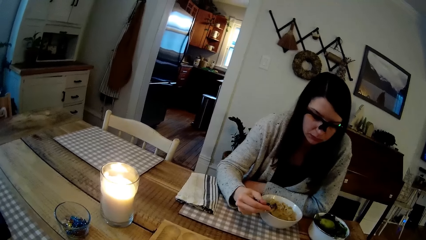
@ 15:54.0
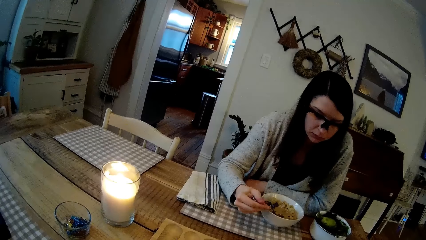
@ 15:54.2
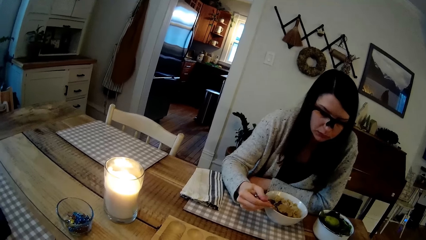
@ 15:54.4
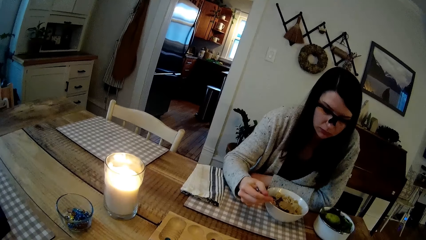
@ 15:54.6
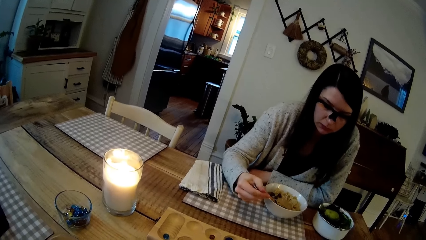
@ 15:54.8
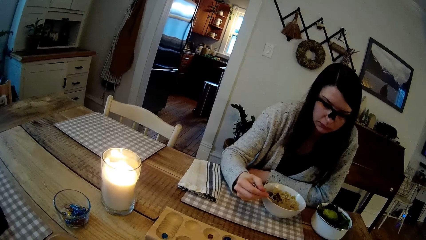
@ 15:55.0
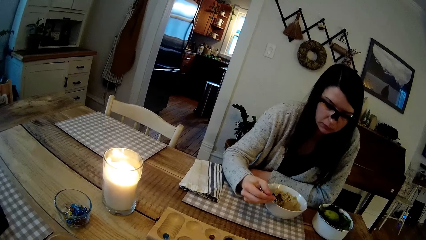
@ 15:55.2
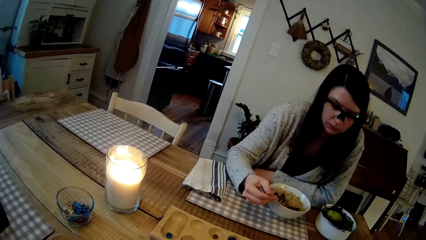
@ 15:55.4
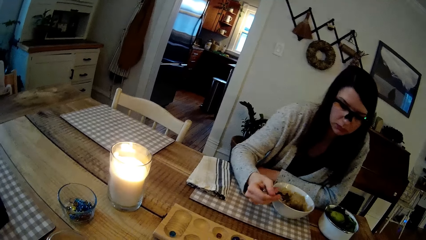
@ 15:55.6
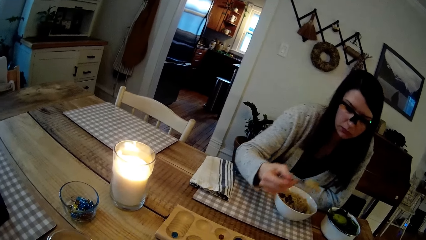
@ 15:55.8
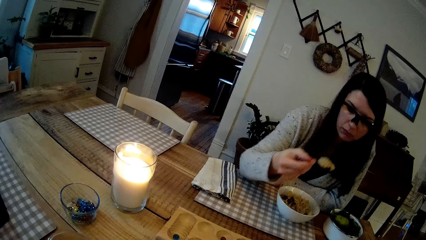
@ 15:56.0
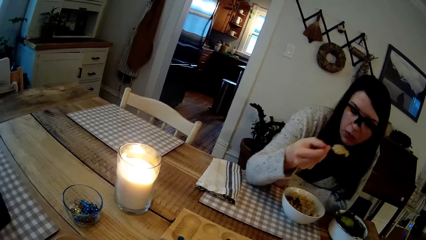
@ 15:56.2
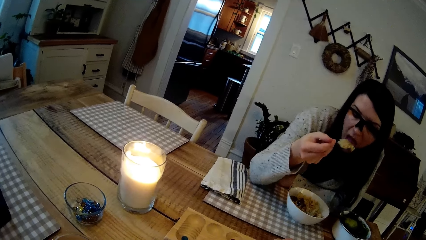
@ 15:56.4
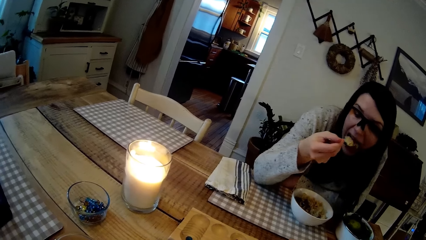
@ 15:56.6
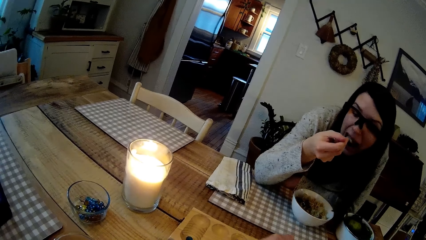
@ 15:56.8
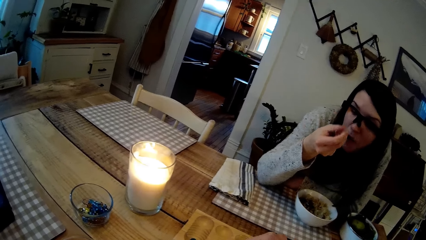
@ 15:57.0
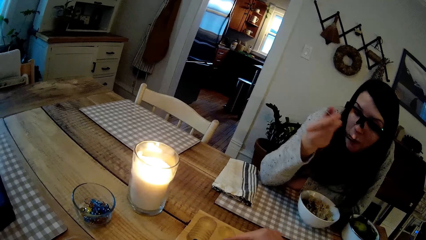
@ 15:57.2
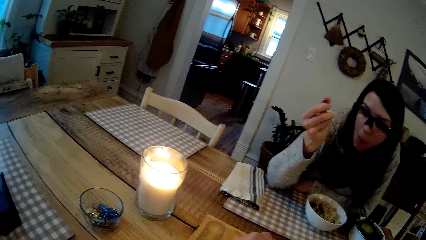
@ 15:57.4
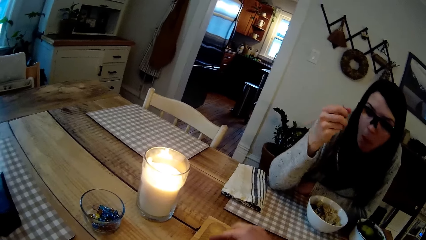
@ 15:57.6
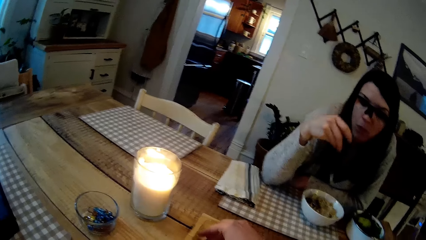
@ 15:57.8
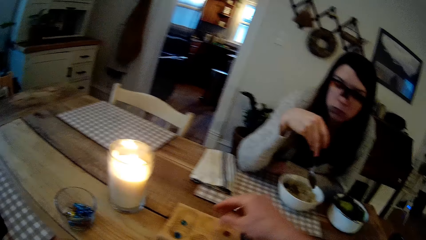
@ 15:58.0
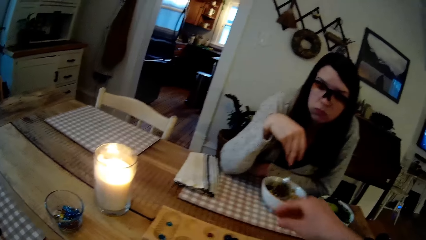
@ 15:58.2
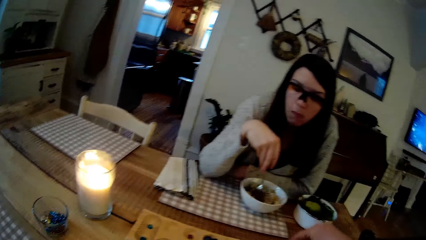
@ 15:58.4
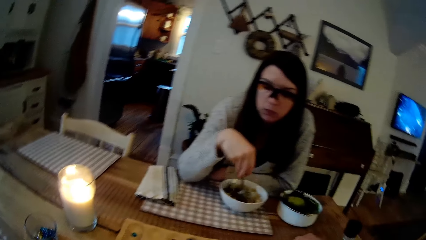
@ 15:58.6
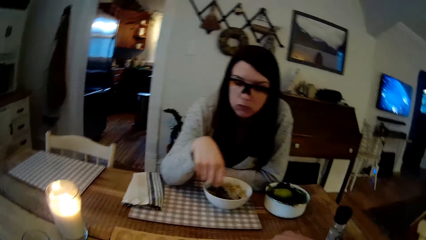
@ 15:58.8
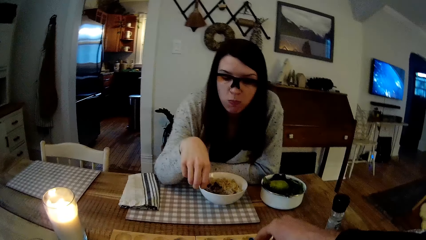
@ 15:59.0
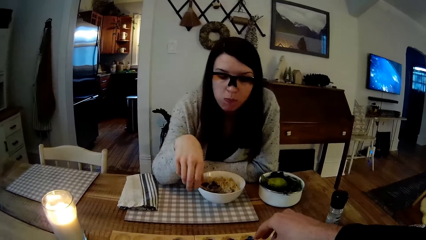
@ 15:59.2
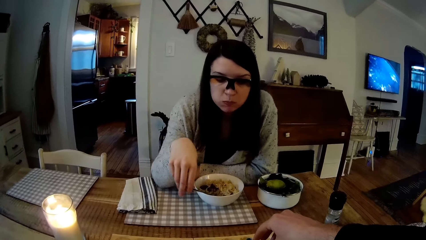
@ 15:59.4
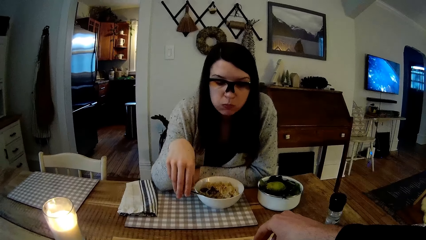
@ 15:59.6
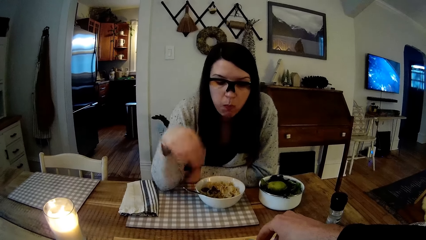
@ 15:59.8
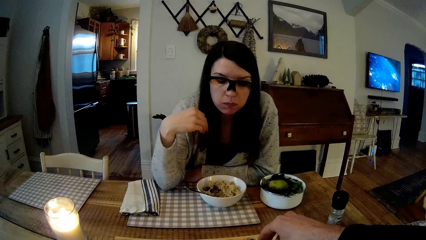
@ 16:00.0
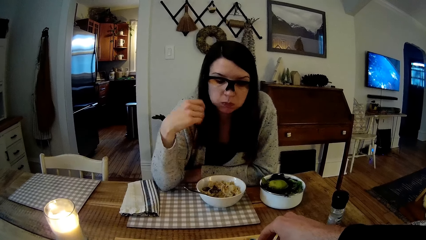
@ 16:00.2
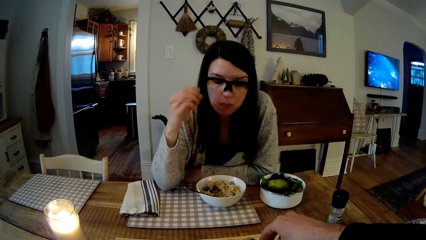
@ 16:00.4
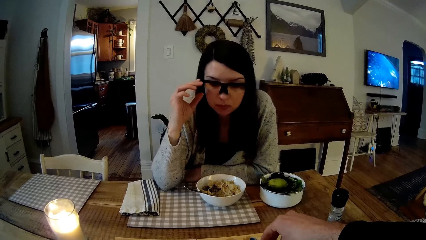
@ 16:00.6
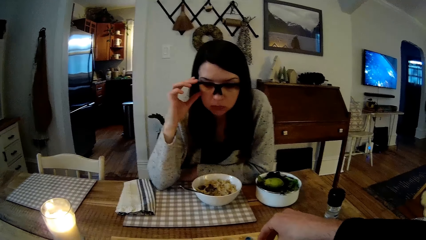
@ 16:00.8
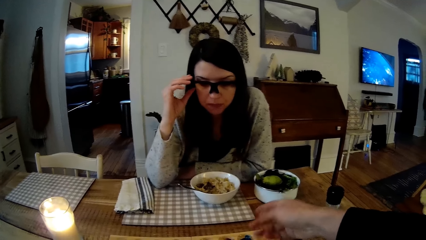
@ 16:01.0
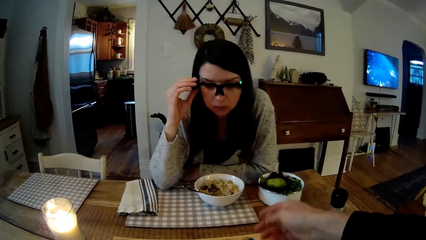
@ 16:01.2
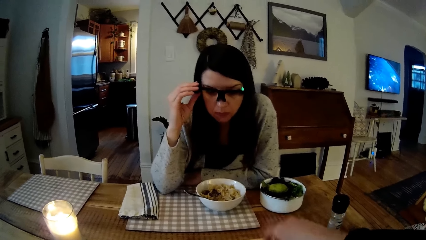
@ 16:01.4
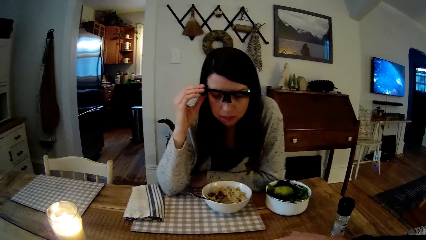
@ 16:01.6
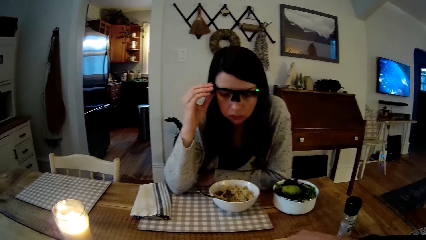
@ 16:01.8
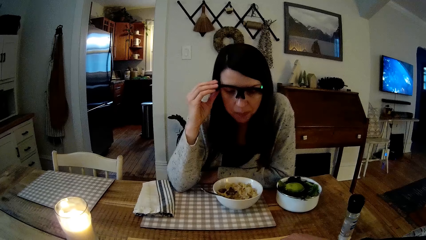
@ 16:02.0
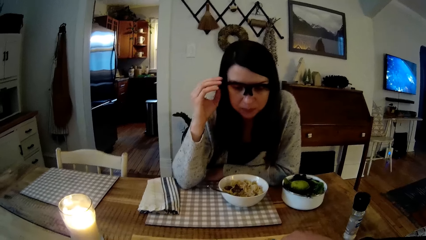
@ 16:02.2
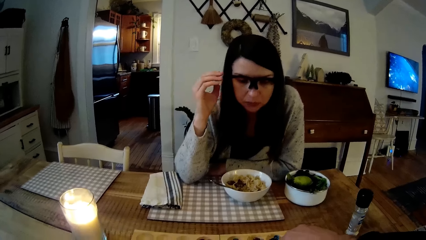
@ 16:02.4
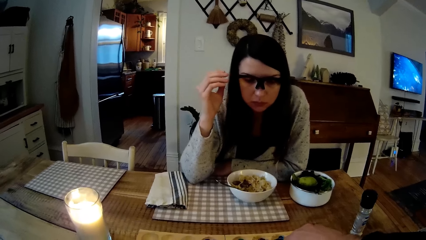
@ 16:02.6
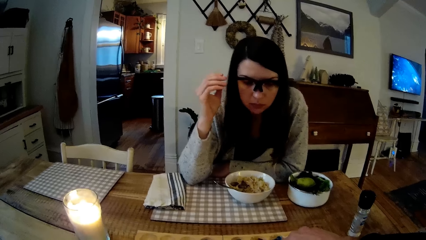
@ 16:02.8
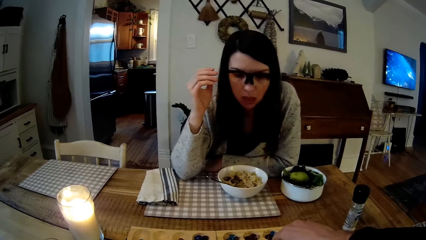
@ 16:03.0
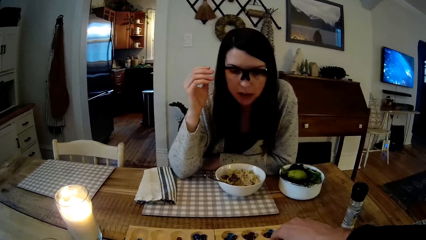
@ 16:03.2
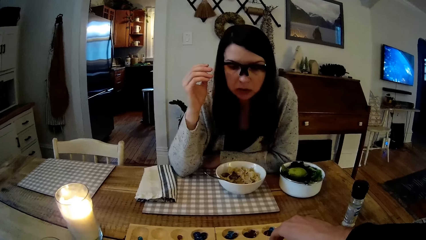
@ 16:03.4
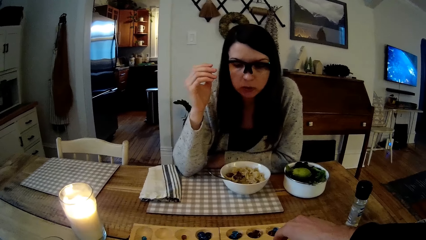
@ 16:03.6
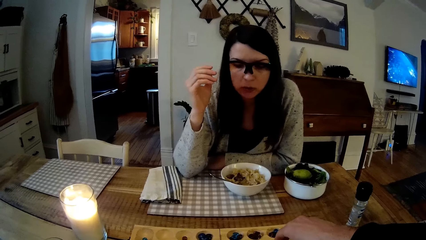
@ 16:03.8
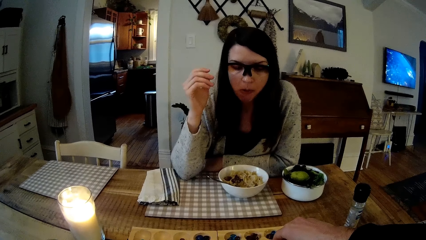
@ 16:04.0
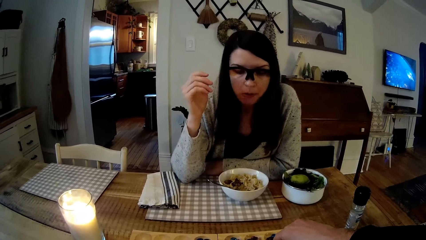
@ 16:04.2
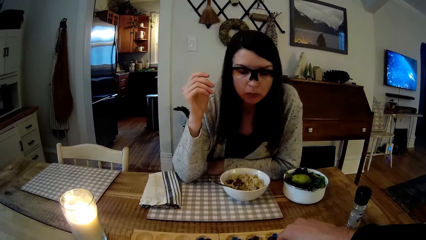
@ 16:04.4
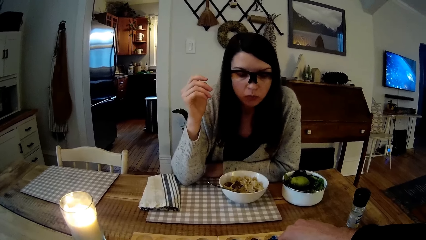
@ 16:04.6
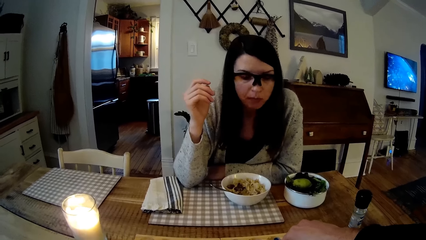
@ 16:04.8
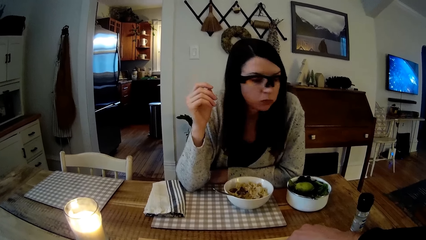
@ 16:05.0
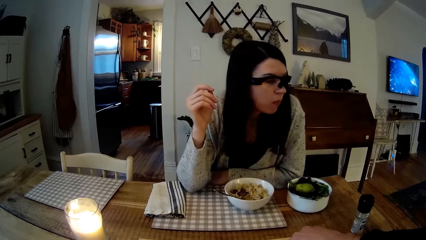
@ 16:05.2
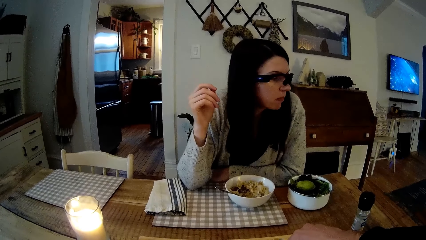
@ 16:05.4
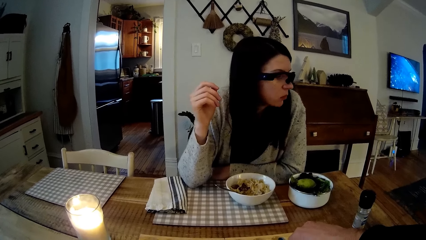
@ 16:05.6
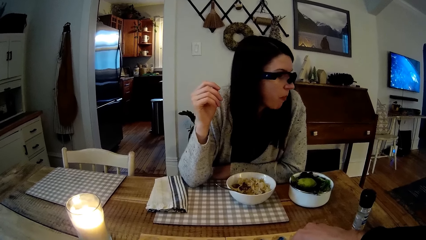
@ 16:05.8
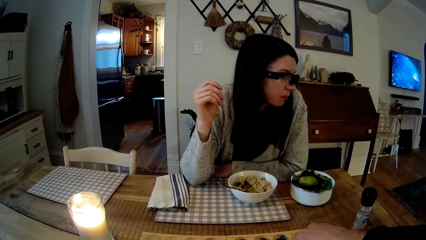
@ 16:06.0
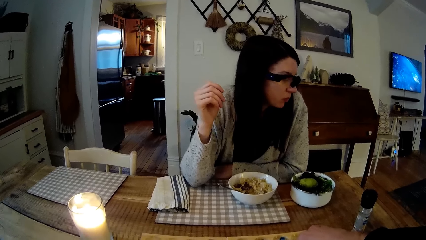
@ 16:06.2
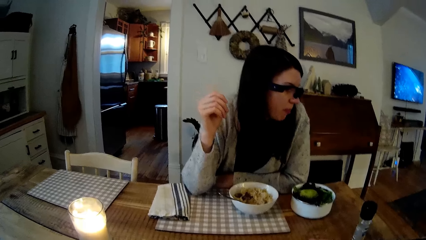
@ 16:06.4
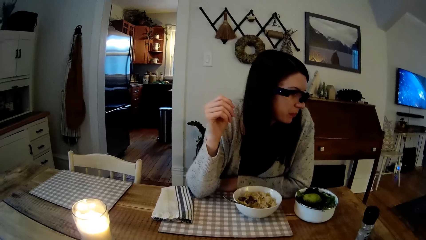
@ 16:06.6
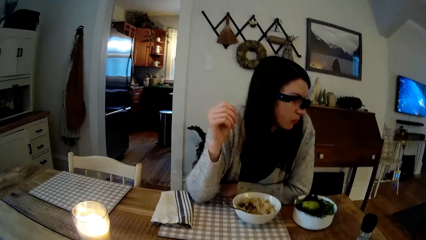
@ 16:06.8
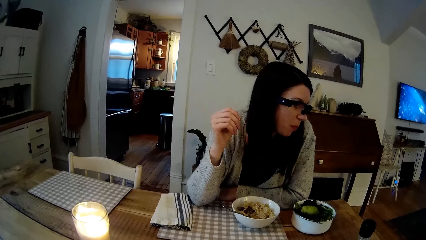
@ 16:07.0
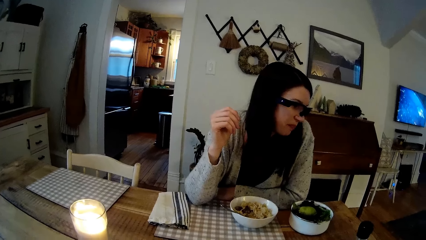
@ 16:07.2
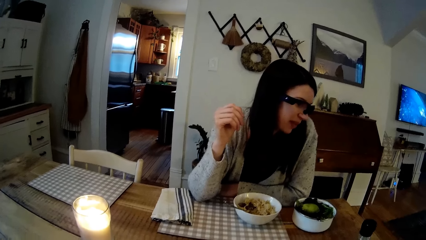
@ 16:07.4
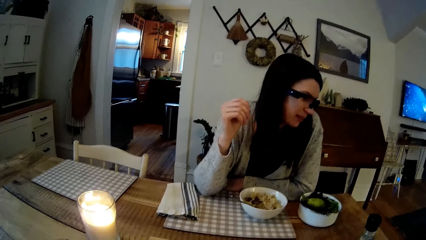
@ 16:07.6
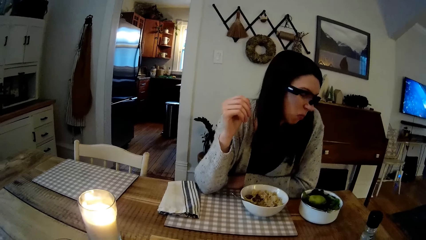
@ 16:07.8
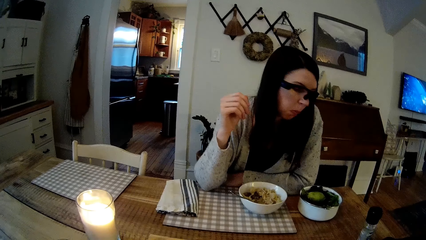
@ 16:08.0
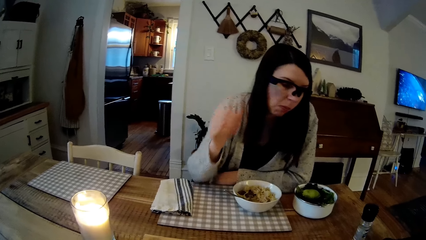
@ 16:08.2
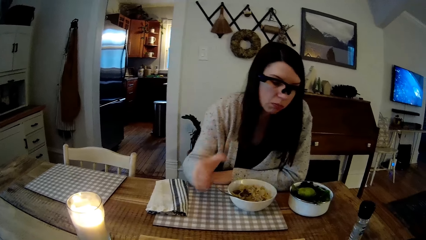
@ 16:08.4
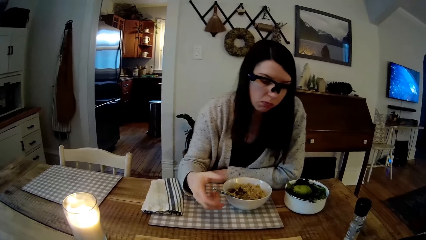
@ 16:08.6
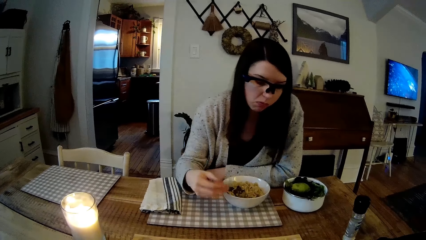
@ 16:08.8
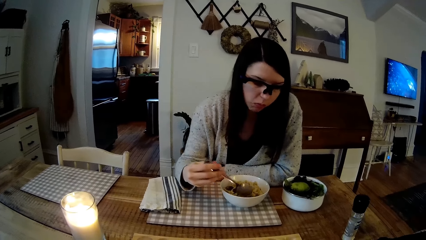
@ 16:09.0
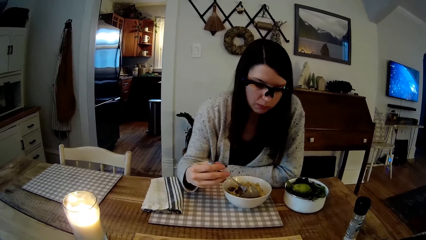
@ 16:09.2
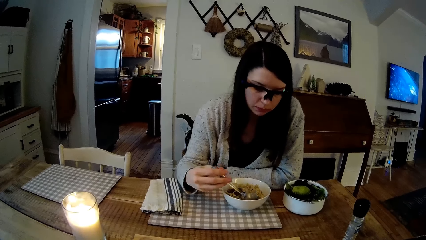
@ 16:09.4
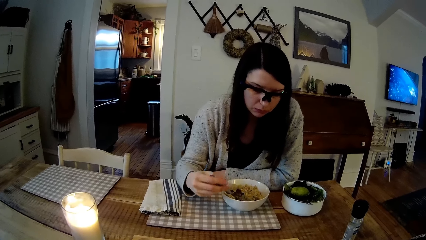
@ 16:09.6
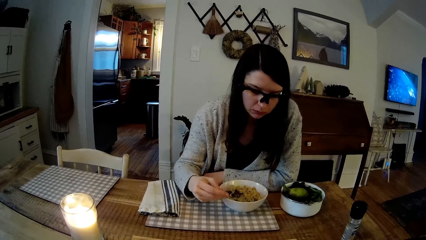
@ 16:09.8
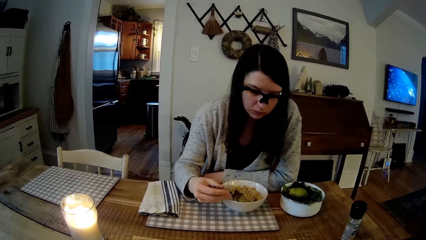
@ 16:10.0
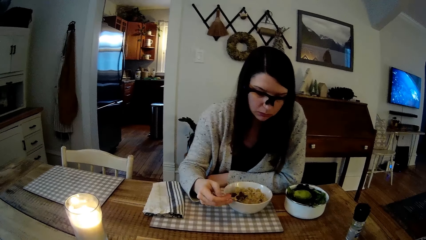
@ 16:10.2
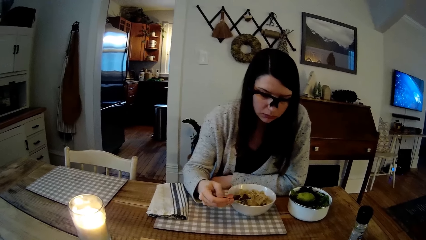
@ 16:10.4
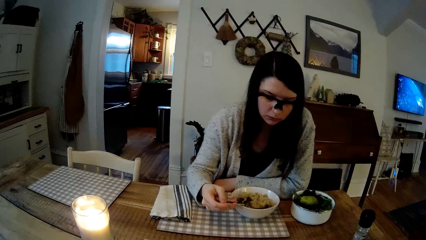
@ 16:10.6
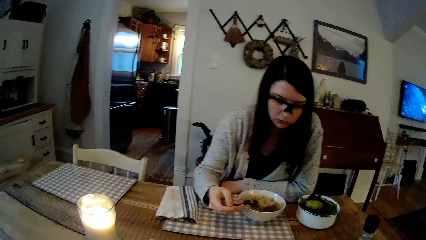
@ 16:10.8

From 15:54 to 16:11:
The woman picks up a spoon with her right hand. She scoops the food. She eats macaroni with the spoon in her right hand. She puts the spoon on the plate. She adjusts her glasses with her right hand. She holds the spectacles. The camera wearer plays the mancala game with some seeds in his right hand. The woman touches the spoon with her right hand. She scoops the food.
